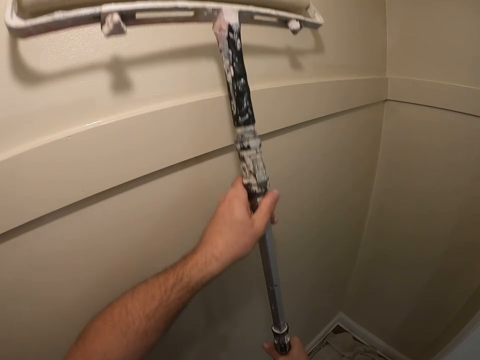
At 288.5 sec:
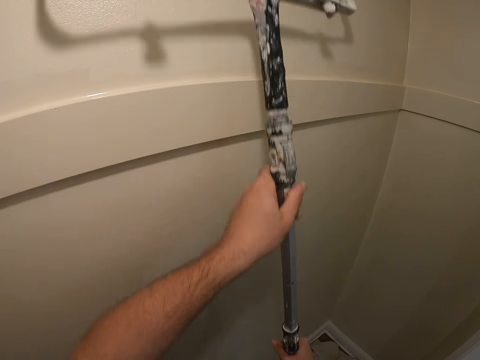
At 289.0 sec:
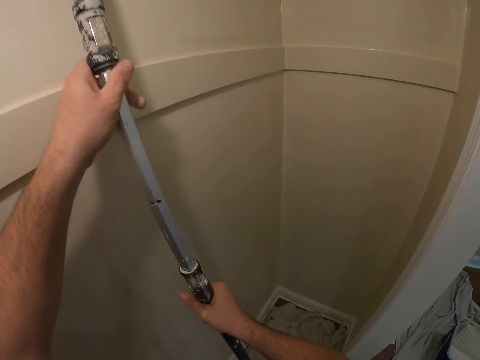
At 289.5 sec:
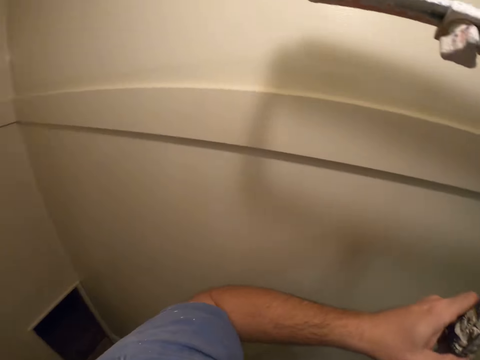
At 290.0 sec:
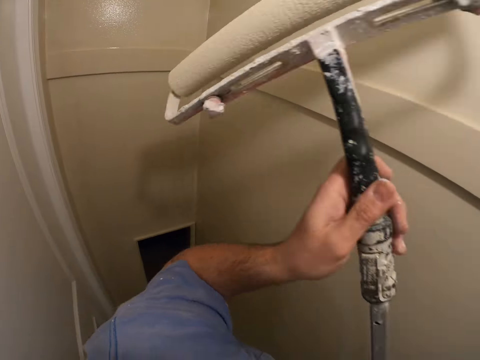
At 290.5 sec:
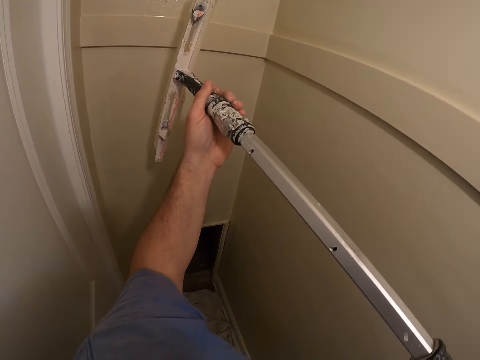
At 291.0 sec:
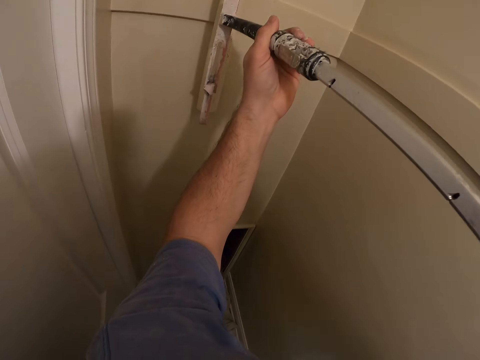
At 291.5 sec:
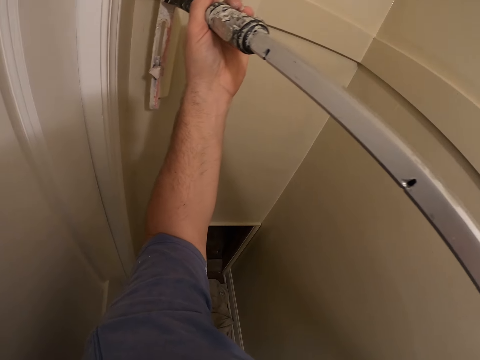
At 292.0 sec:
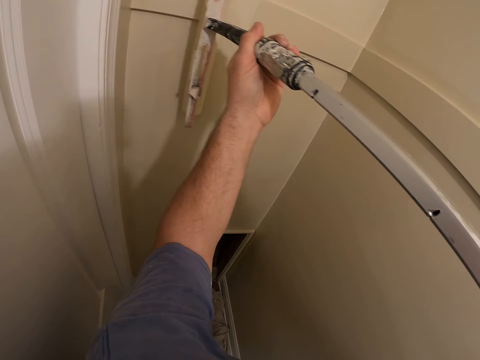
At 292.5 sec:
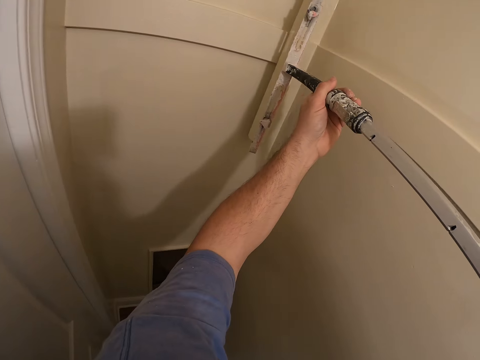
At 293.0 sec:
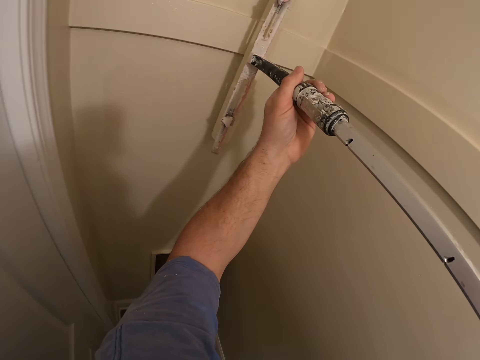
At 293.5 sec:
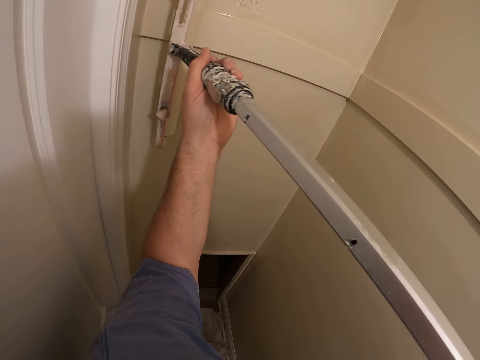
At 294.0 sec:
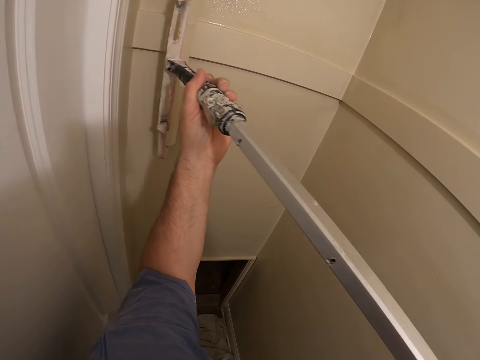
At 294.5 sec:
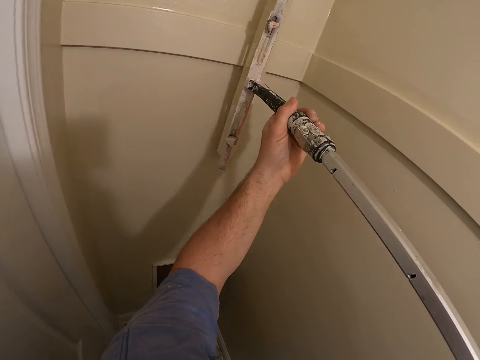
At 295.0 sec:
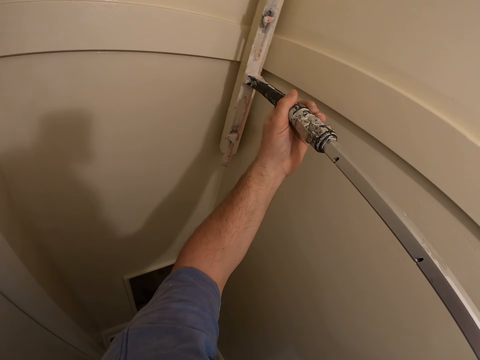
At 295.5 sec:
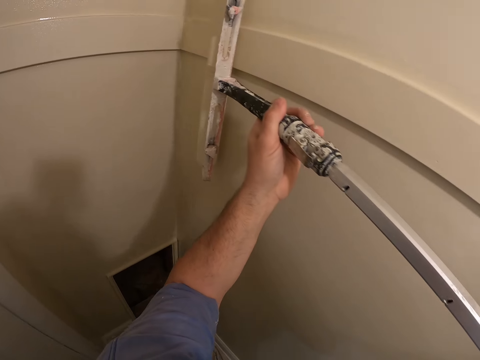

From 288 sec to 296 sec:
The camera wearer turns around. They paint the wall using a paint roller.

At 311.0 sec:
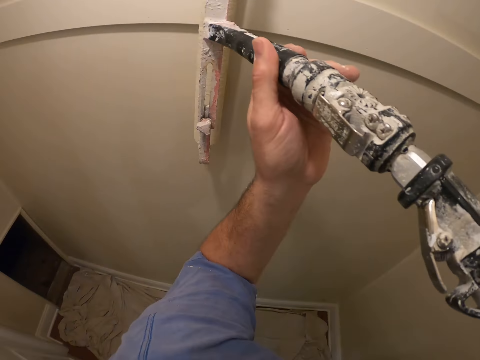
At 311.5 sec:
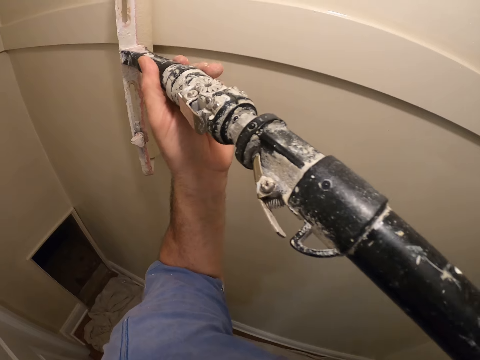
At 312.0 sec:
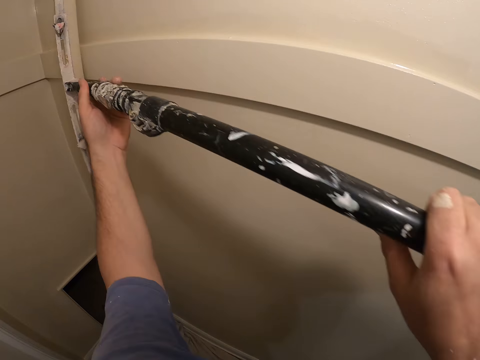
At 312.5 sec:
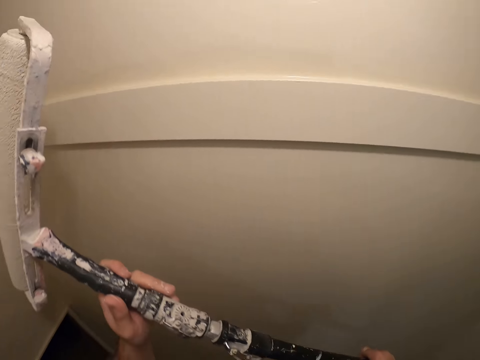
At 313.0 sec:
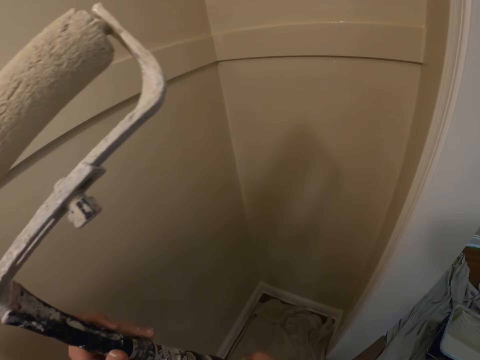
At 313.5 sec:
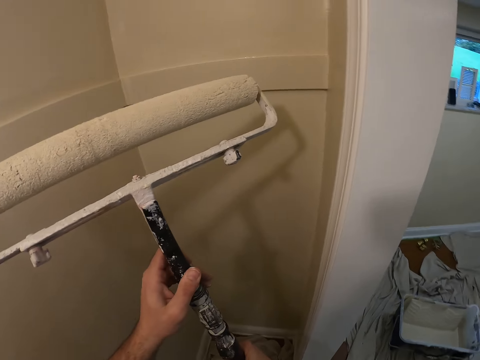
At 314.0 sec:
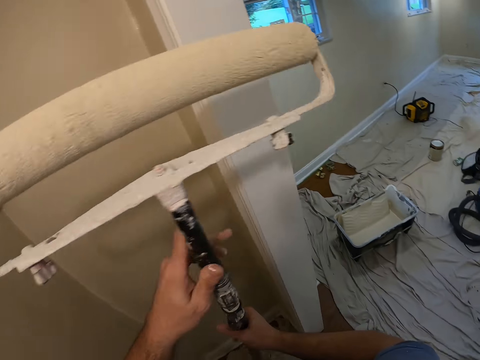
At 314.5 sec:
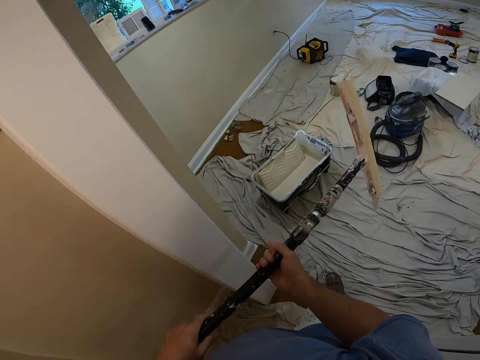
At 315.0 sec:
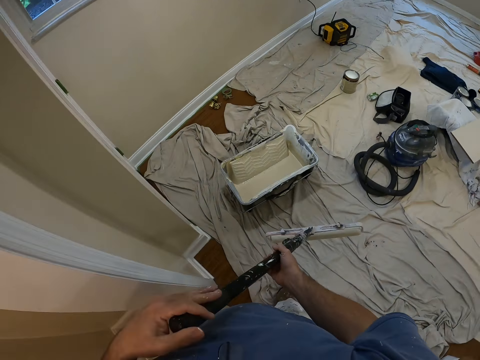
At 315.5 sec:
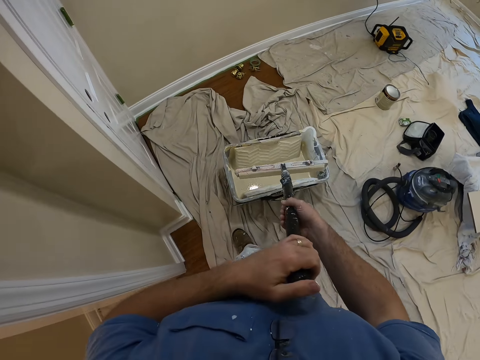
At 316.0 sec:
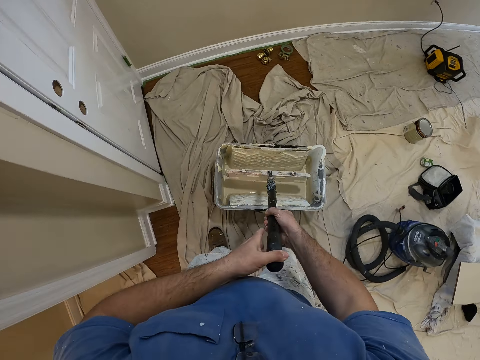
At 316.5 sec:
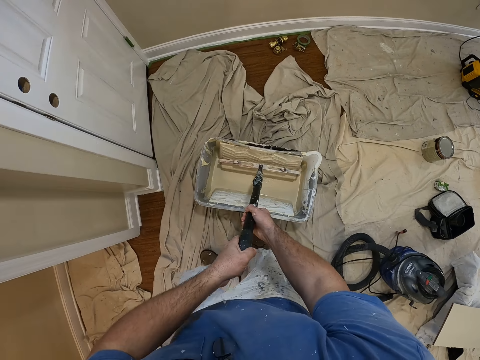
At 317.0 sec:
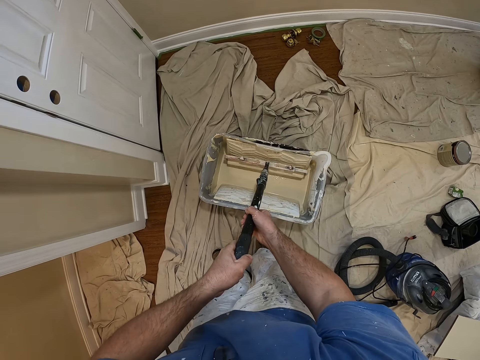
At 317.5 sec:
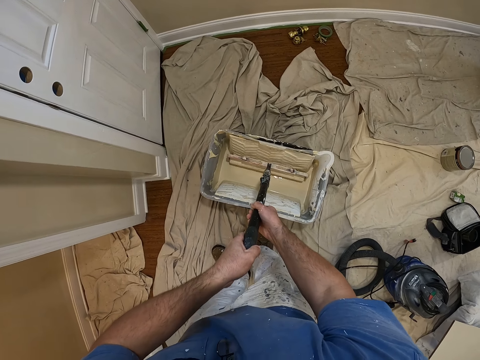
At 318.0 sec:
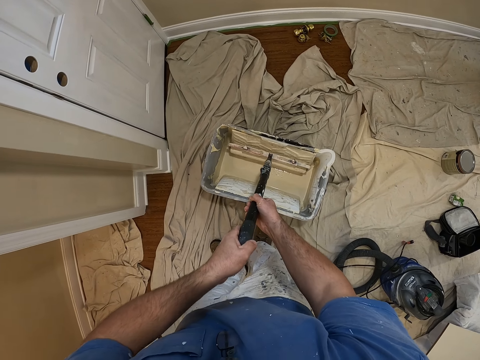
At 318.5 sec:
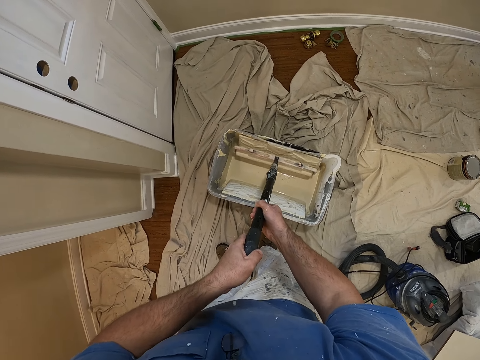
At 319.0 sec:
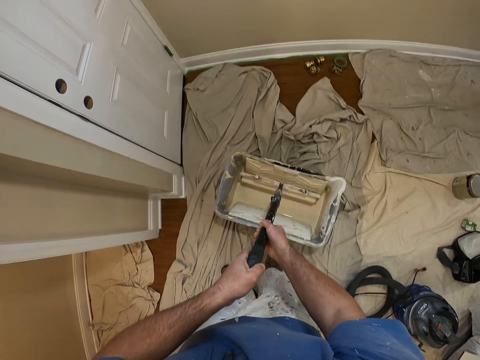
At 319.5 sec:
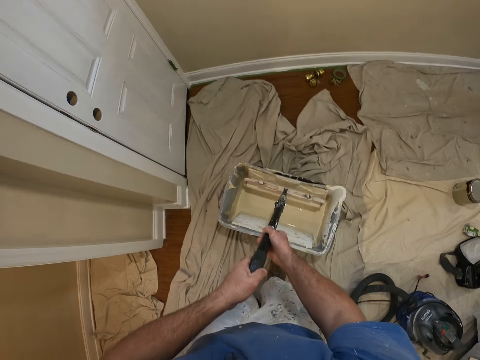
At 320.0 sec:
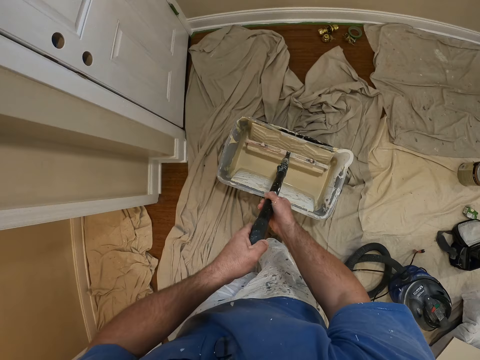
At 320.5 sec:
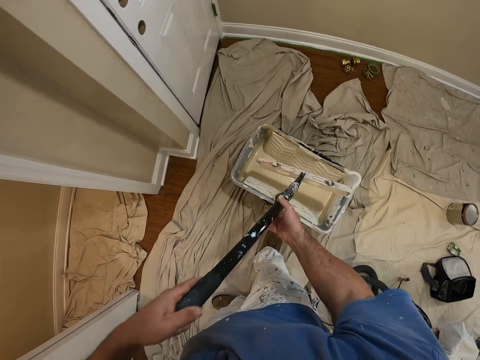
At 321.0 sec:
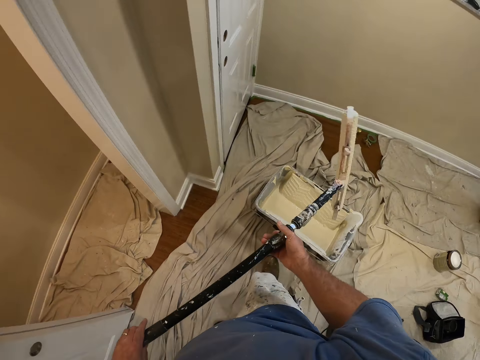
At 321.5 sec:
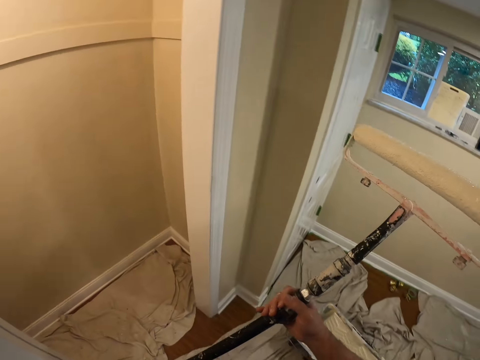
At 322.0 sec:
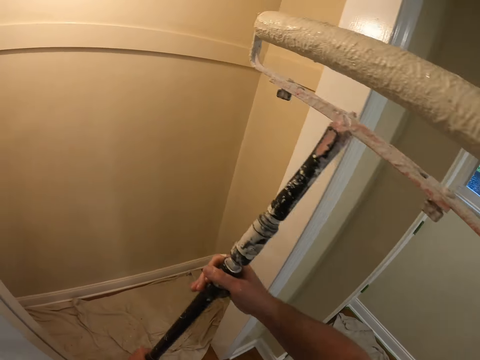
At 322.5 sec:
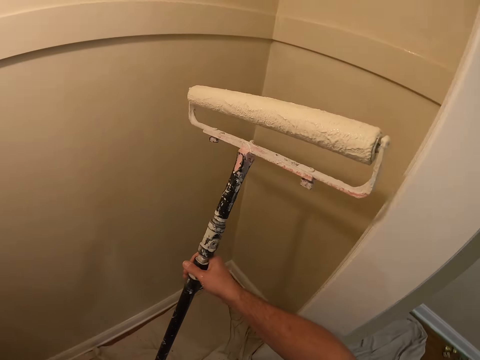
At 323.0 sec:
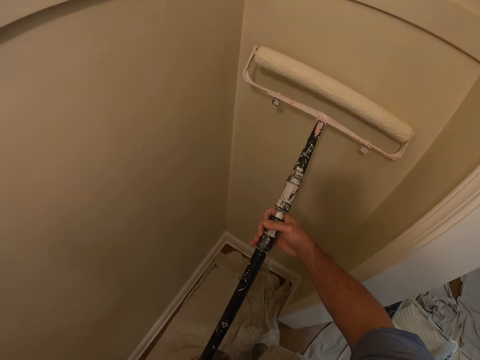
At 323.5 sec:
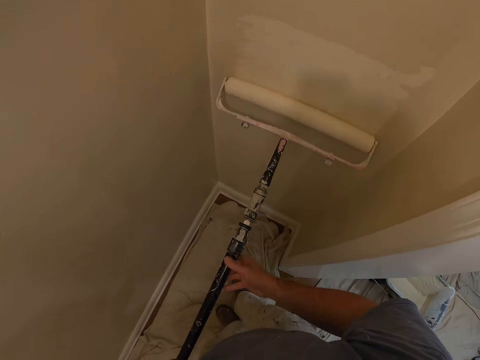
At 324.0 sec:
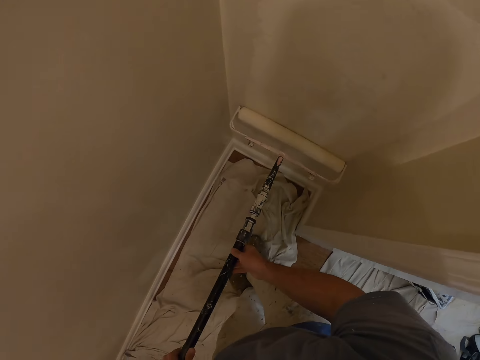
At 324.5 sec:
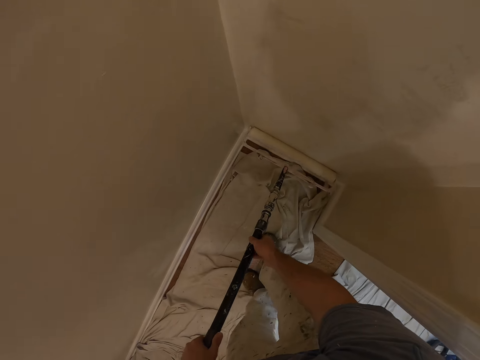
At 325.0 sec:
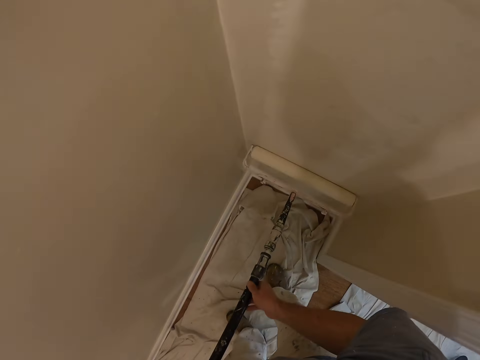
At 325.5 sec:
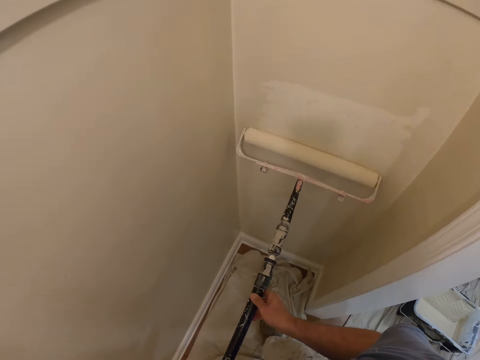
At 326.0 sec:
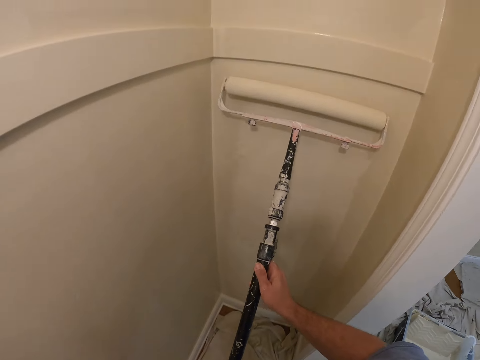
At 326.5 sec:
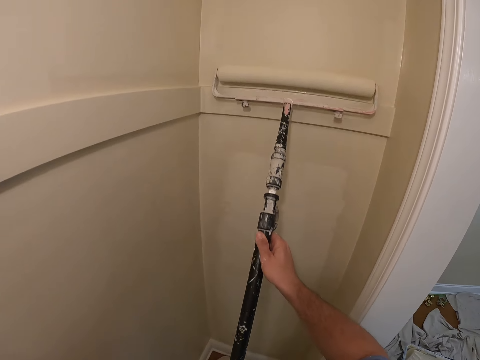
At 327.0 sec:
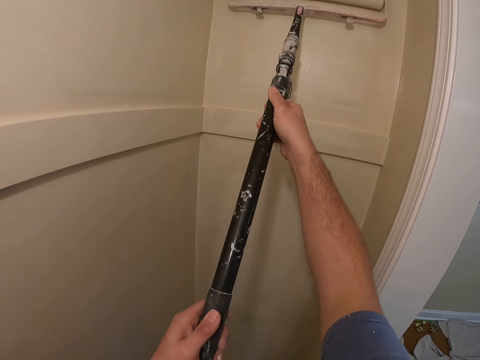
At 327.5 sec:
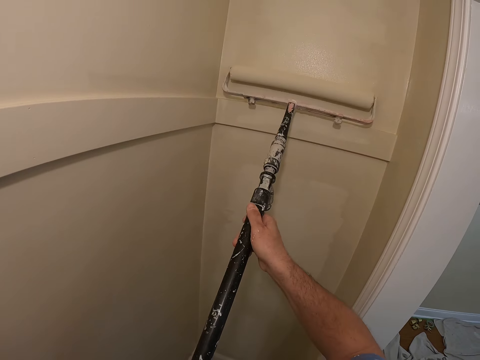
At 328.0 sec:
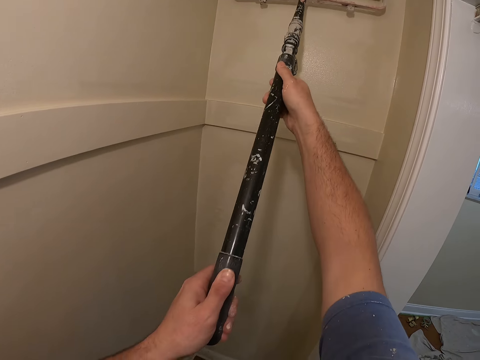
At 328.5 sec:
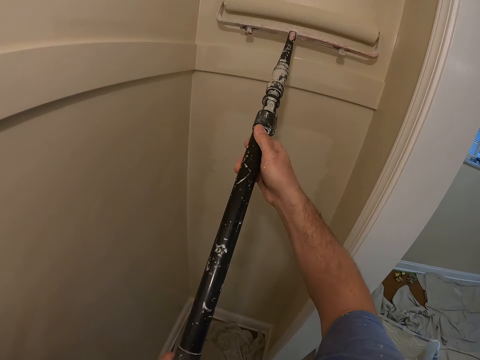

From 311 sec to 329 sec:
The camera wearer moves around the room. They take some paint from a paint bucket with the paint roller. They lift the roller. They walk towards the wall. They paint the wall with the long paint roller.
